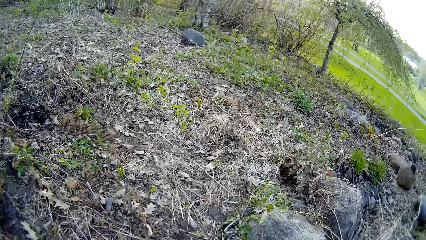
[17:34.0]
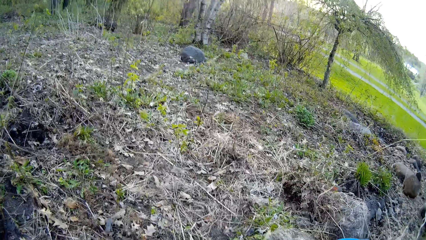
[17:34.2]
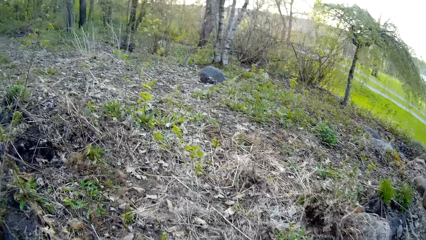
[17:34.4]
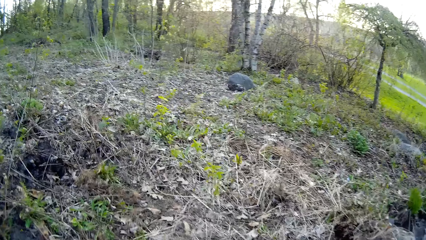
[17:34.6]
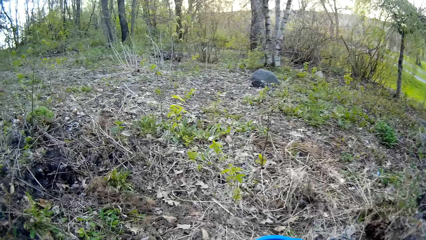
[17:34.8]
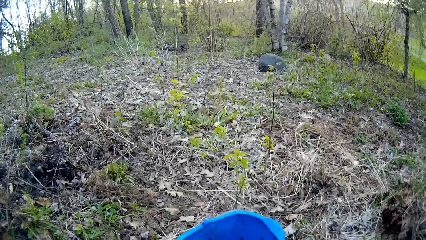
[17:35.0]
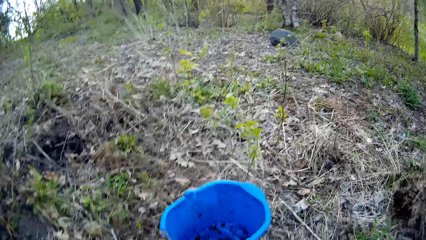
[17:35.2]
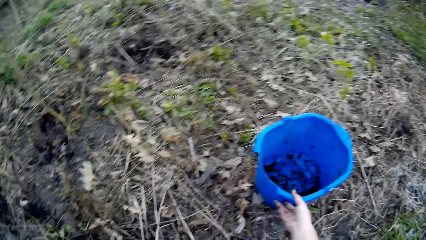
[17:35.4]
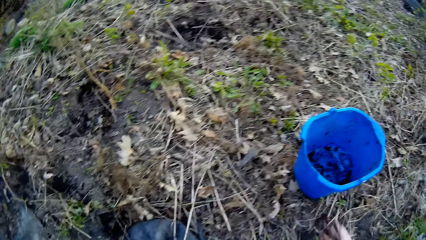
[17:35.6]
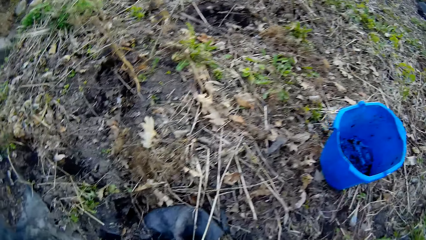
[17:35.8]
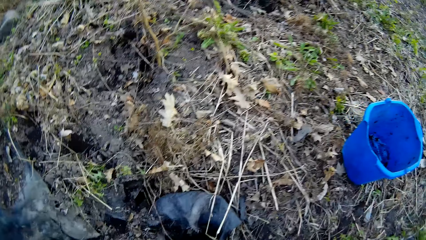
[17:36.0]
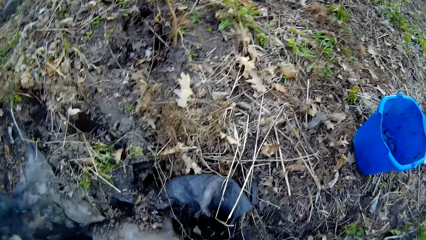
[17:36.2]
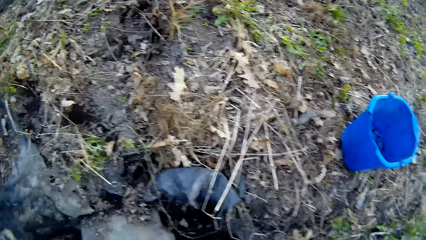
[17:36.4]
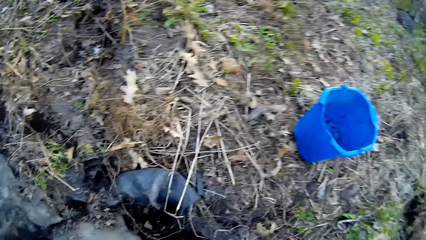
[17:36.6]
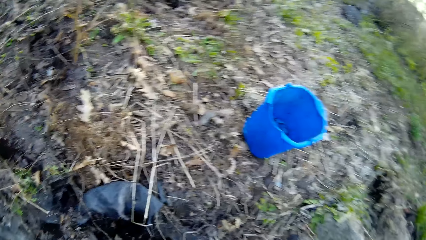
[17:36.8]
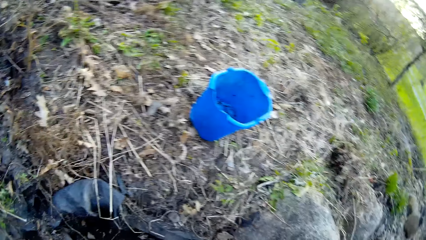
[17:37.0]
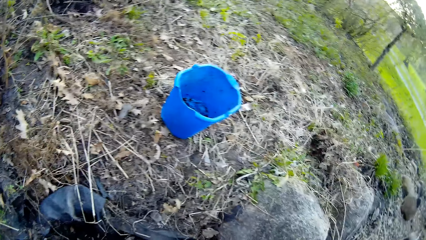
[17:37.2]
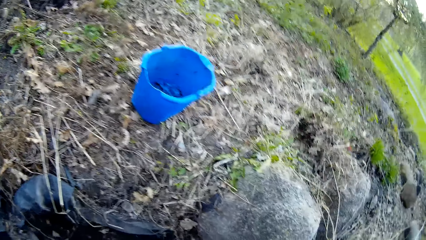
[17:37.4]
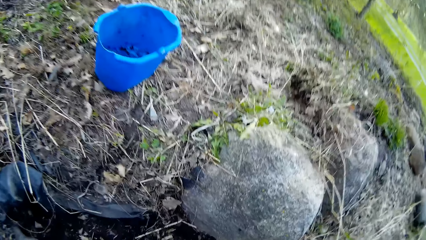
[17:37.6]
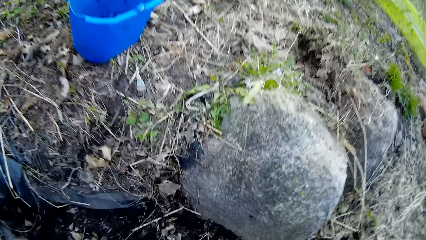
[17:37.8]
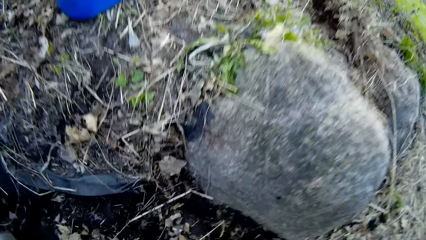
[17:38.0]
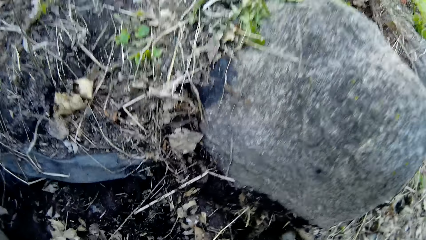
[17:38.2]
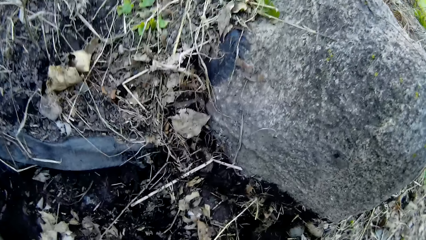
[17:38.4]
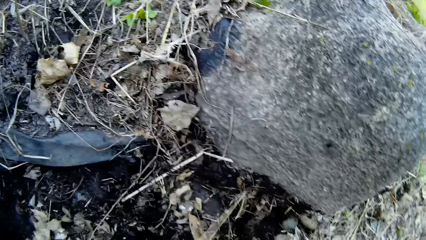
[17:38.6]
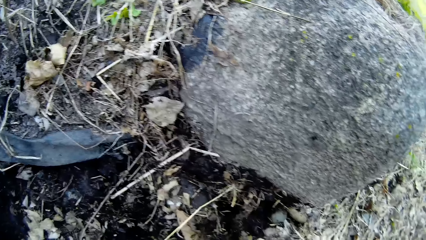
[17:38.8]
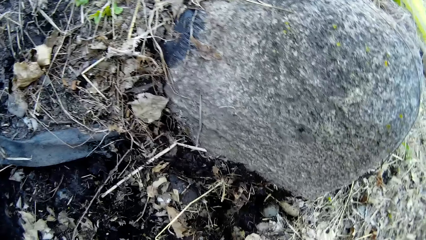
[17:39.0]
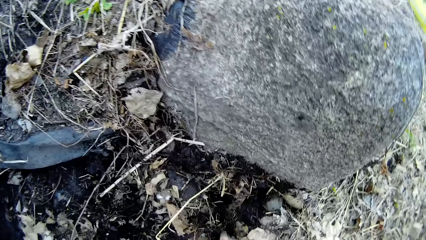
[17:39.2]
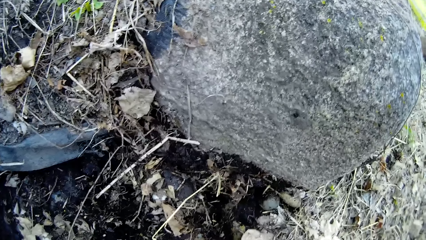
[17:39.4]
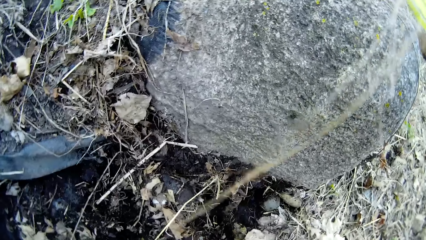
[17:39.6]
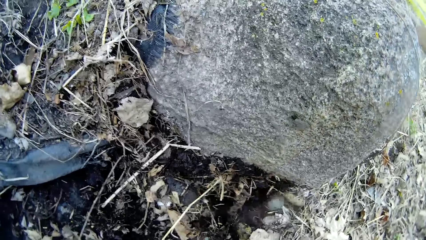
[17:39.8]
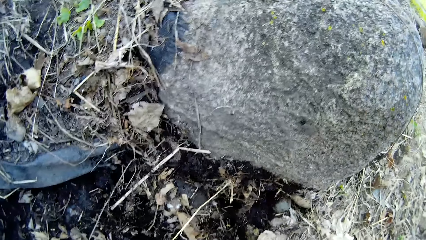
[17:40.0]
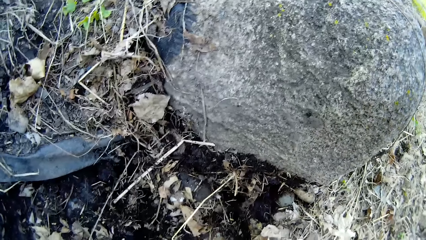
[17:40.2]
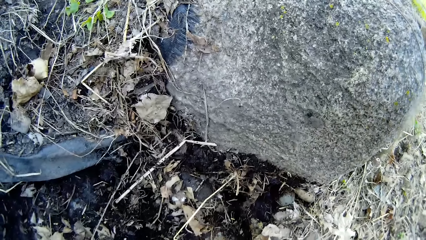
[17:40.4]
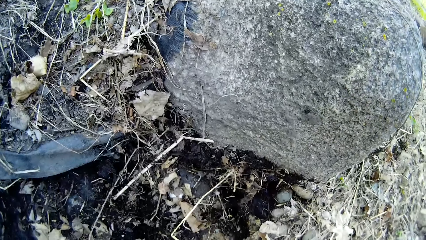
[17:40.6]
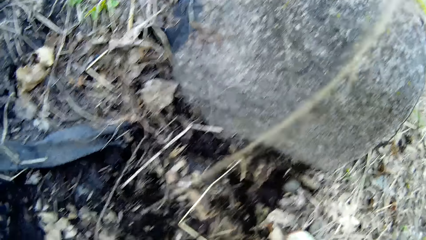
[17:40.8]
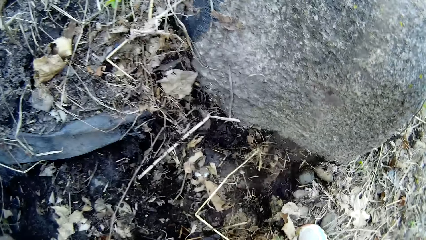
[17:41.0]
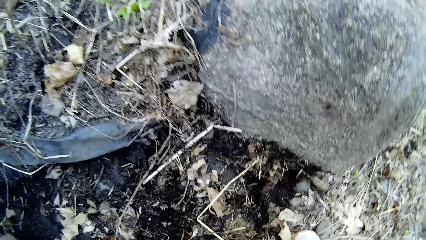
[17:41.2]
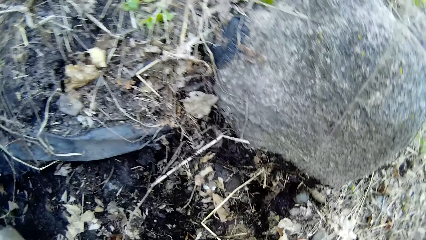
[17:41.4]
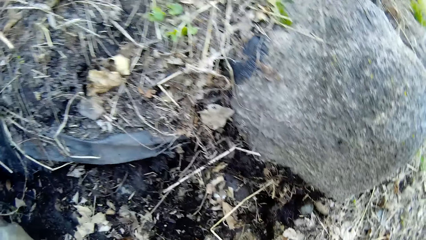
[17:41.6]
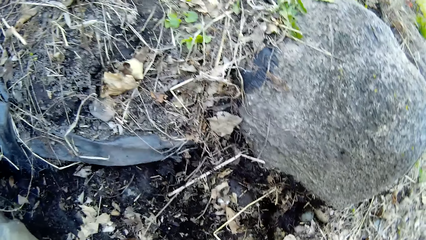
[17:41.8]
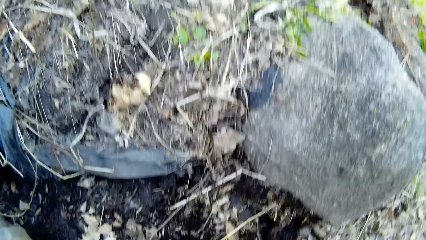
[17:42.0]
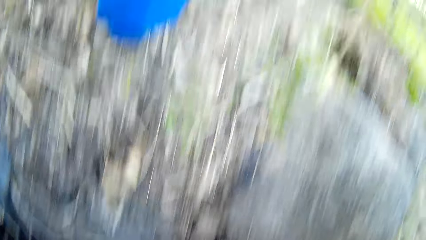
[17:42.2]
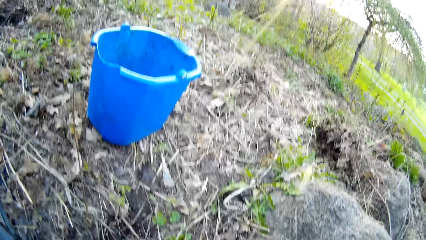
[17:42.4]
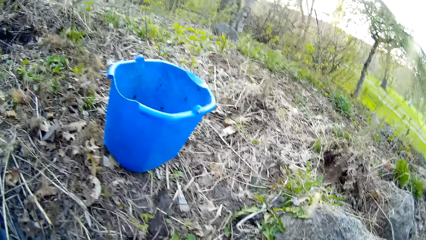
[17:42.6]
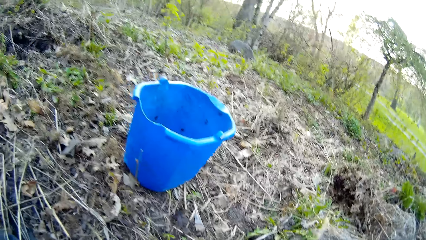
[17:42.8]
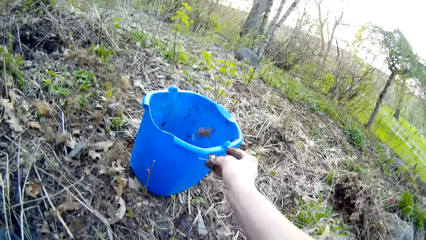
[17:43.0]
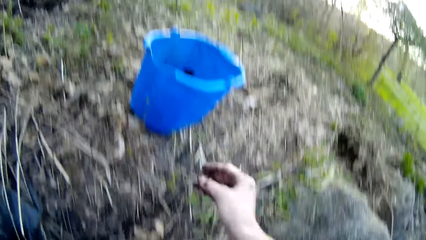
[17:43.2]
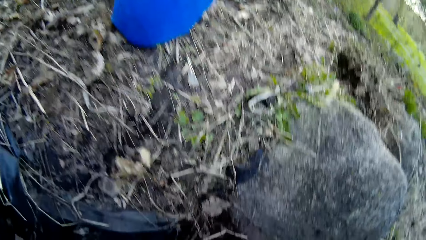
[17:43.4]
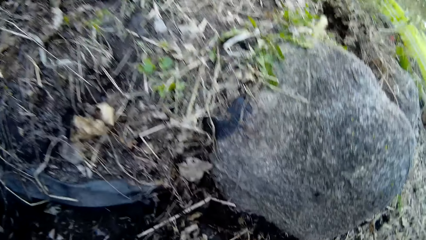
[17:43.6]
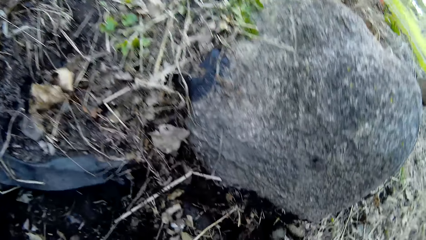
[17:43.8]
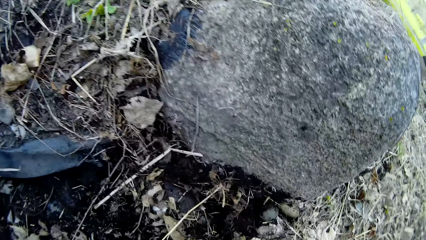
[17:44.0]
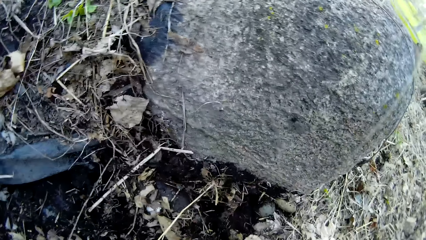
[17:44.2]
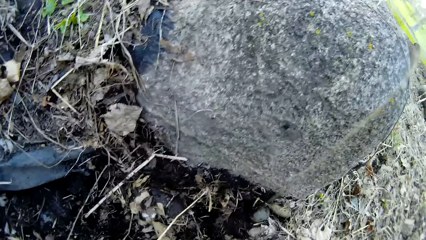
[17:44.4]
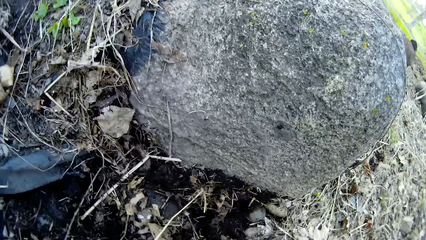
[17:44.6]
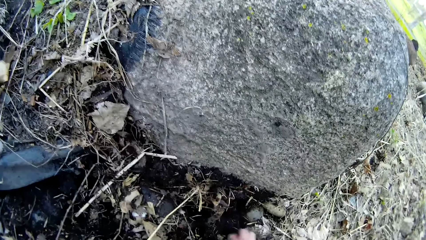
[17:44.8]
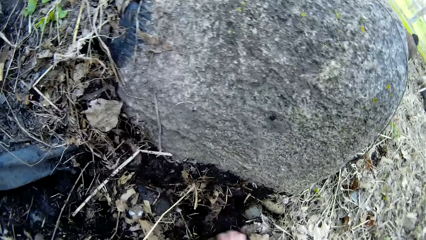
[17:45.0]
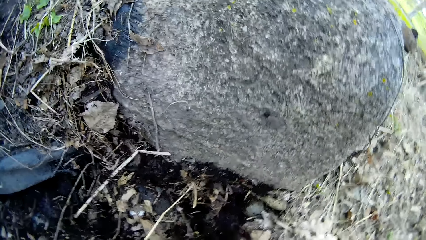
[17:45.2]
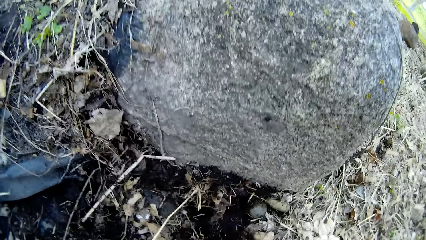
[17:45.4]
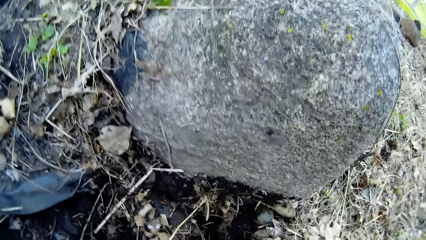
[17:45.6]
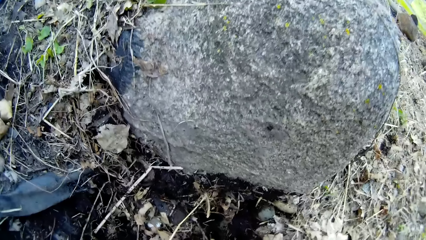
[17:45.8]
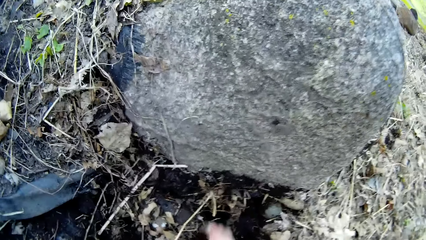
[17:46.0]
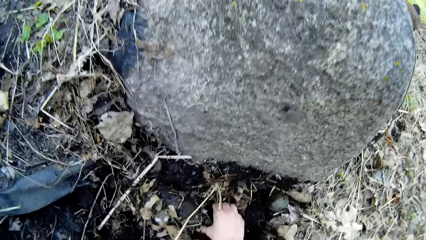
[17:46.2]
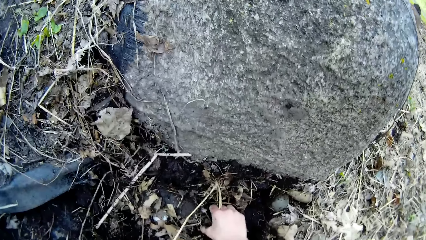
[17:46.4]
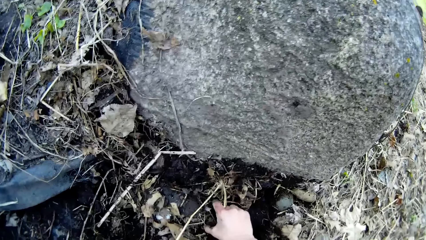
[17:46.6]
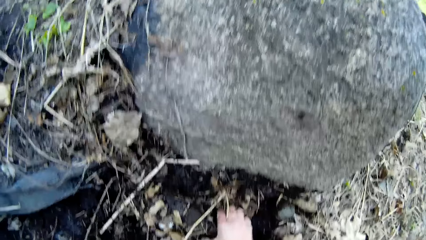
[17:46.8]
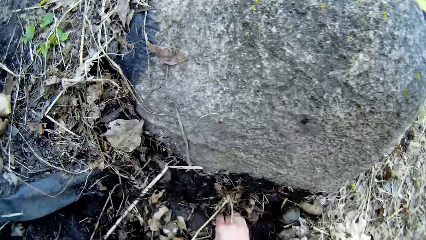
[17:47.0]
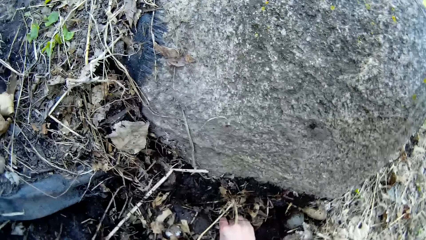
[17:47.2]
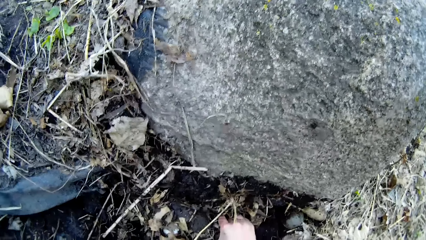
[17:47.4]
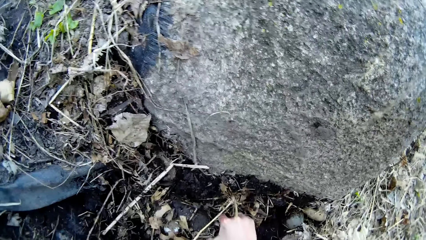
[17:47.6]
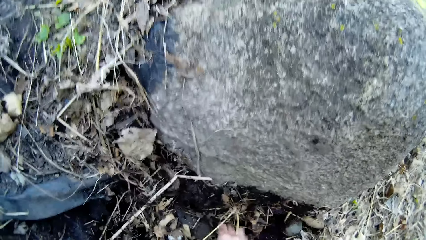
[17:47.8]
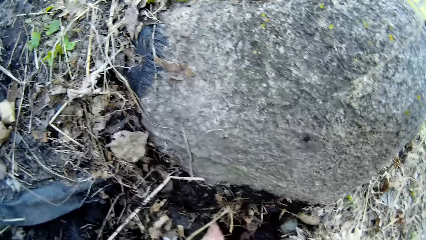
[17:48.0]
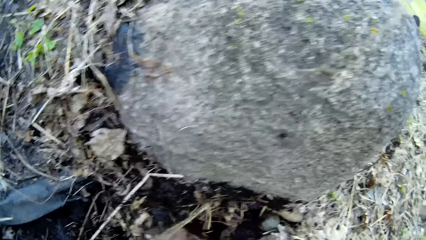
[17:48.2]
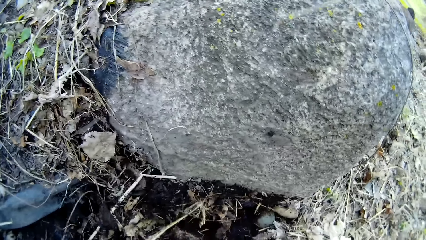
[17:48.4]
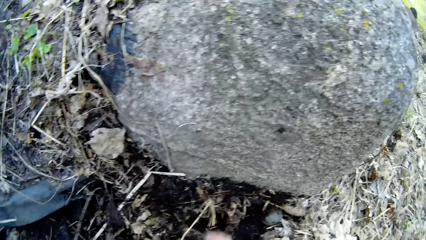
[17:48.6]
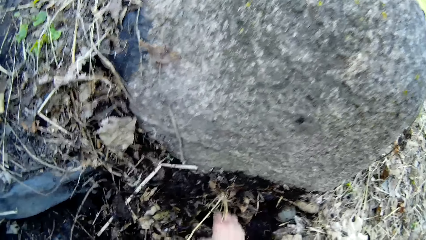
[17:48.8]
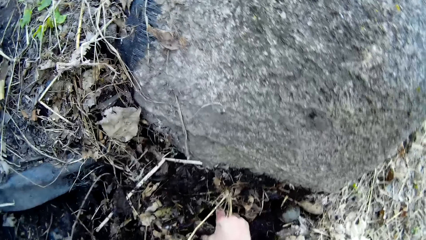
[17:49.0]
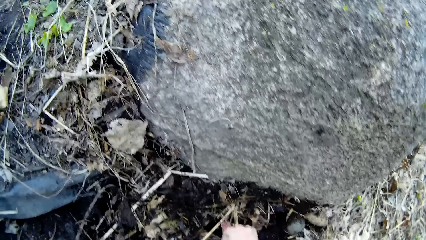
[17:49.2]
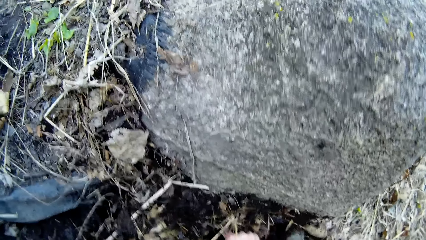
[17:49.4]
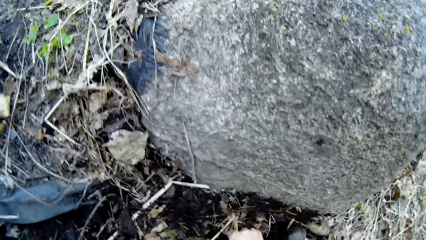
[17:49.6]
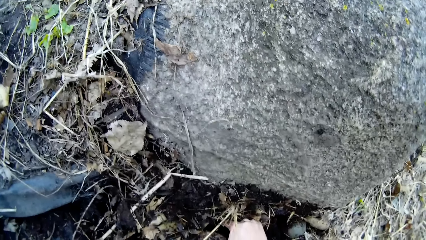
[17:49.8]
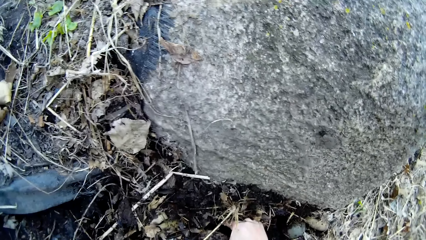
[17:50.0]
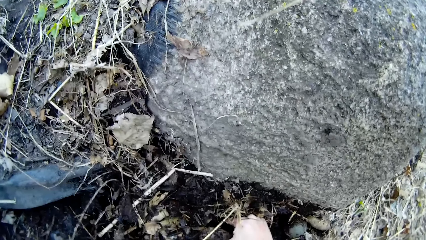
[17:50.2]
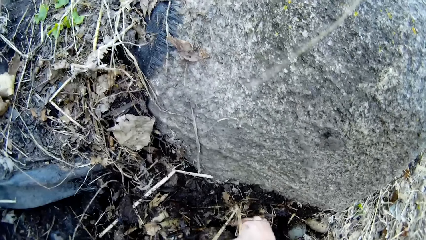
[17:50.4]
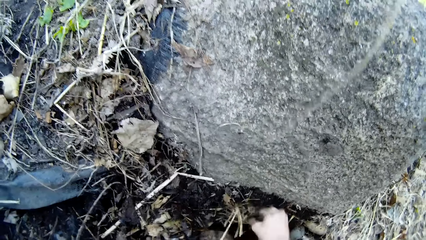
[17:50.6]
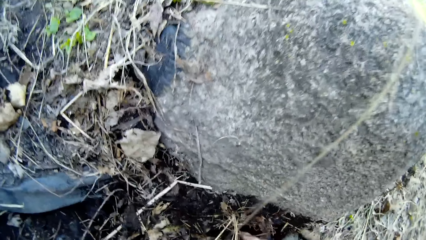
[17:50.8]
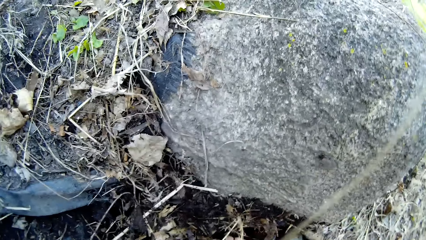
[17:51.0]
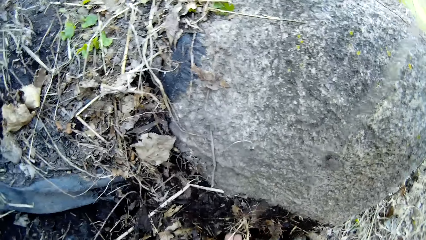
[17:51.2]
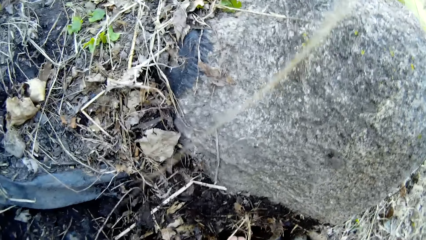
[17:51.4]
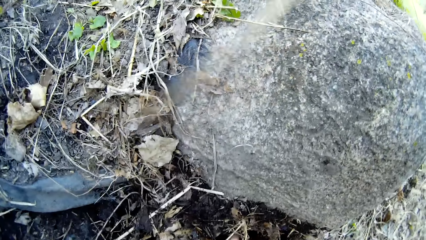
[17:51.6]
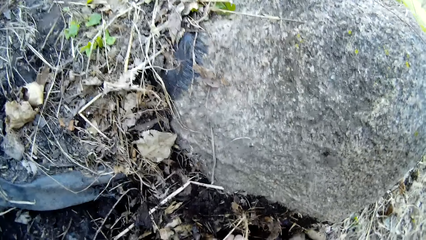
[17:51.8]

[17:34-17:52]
The camera wearer places the blue bucket on the ground with her right hand. She puts stones in the bucket. She throws a stone into the blue bucket with her right hand. She picks a stone from the ground with her right hand.
